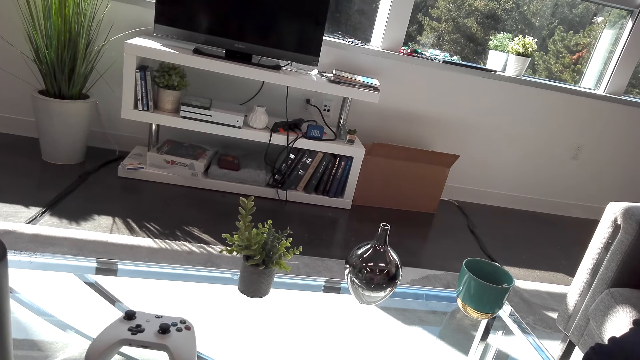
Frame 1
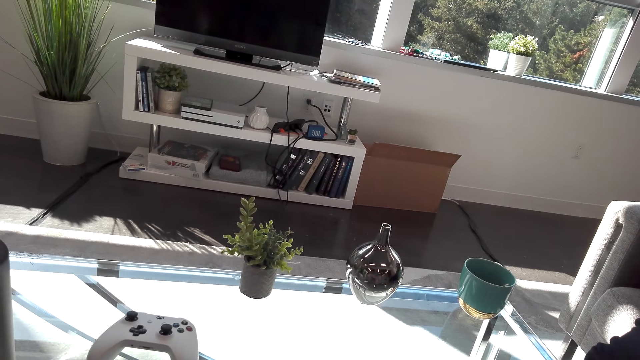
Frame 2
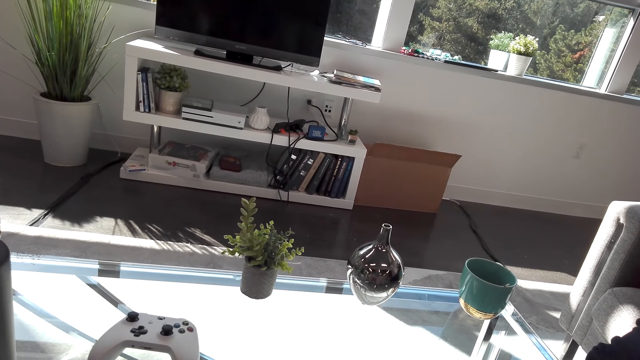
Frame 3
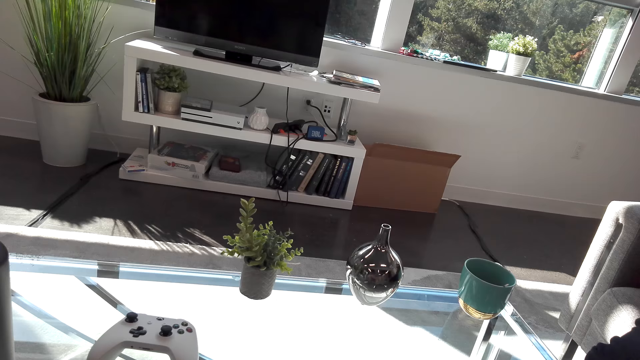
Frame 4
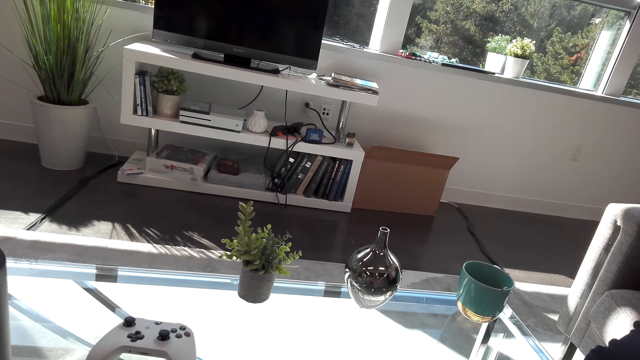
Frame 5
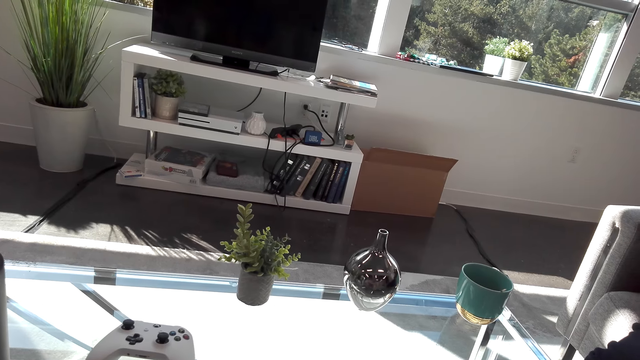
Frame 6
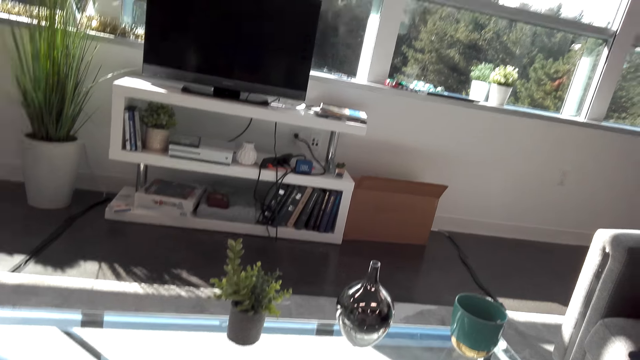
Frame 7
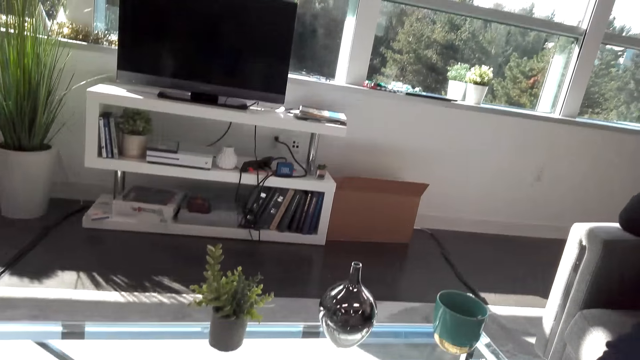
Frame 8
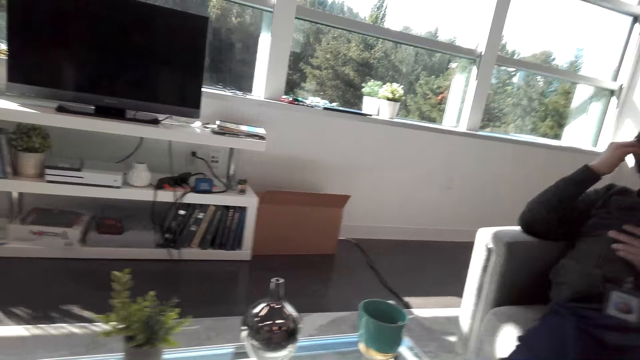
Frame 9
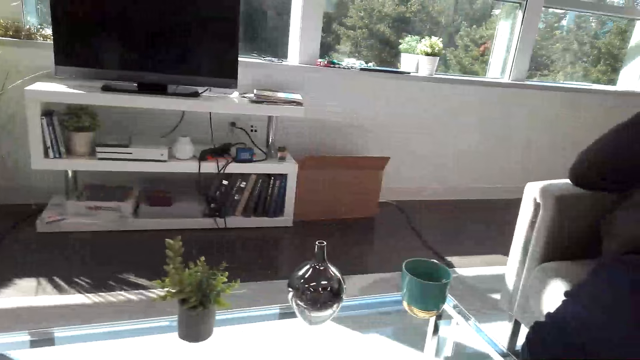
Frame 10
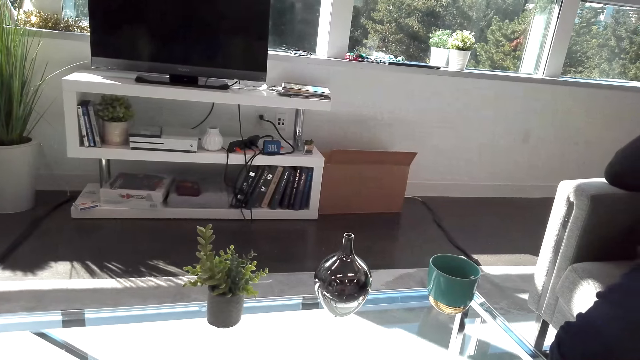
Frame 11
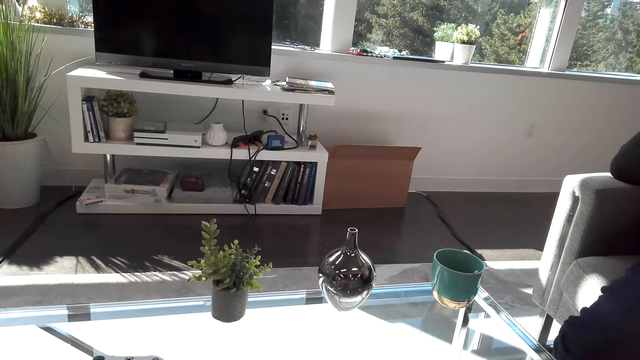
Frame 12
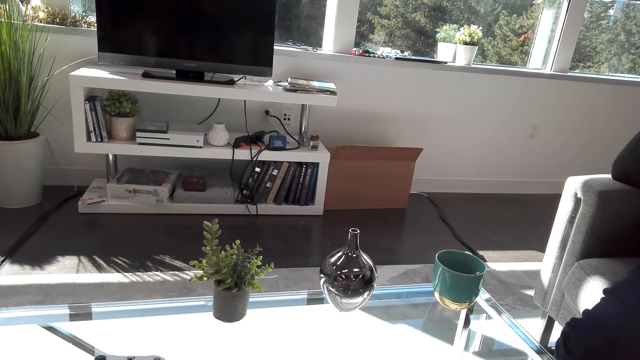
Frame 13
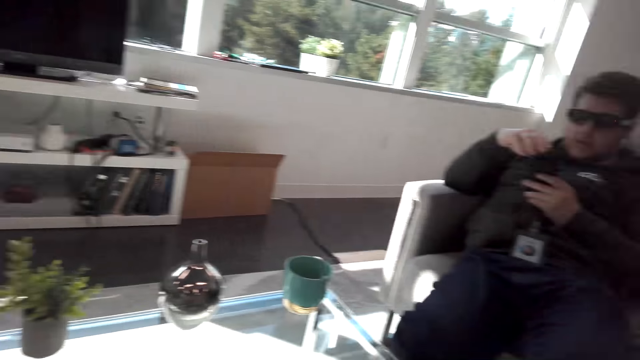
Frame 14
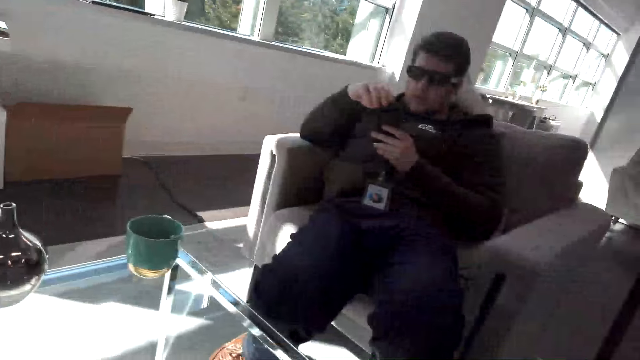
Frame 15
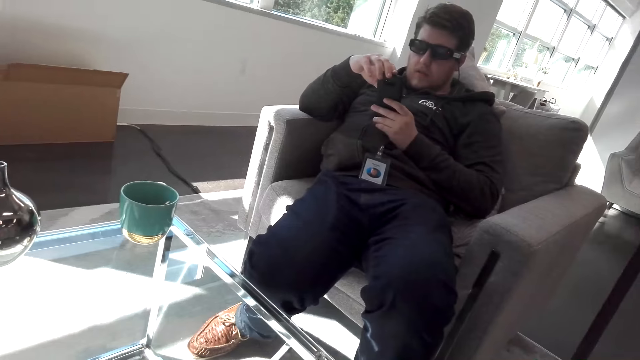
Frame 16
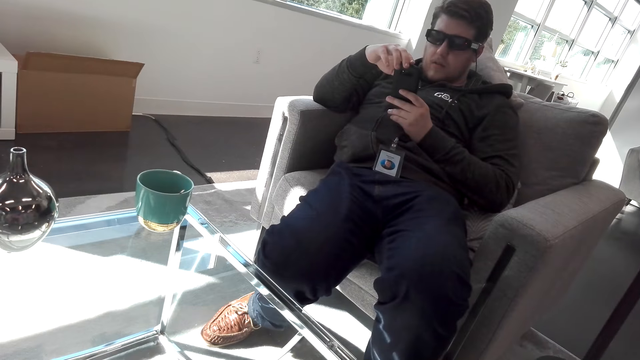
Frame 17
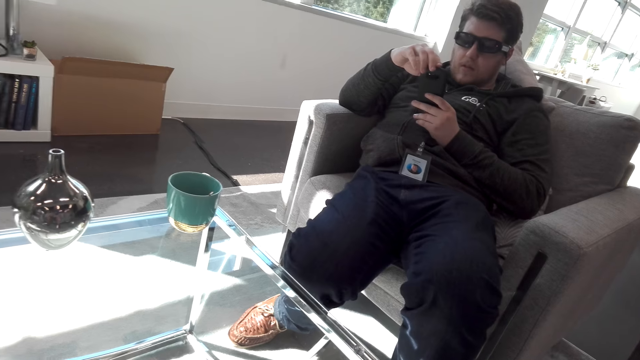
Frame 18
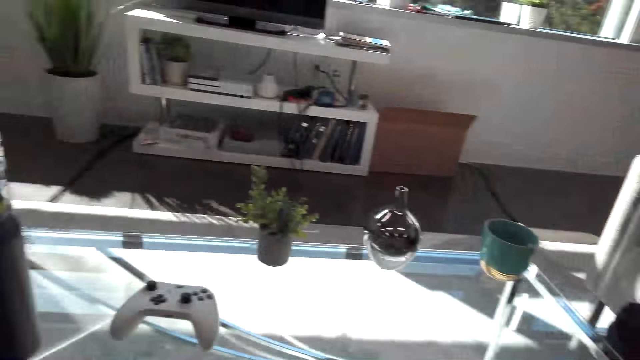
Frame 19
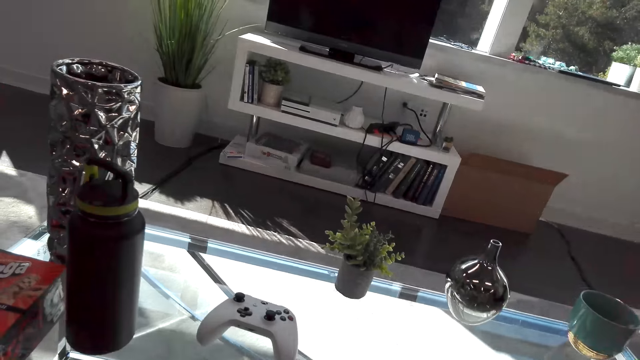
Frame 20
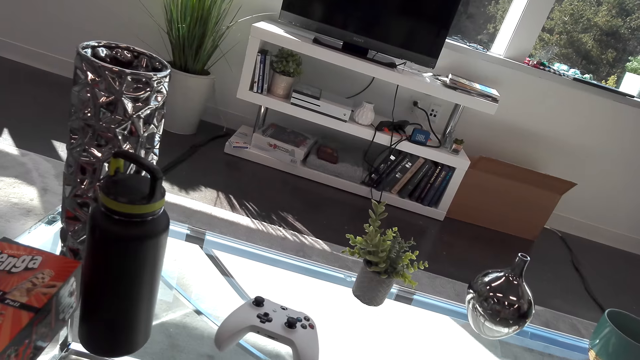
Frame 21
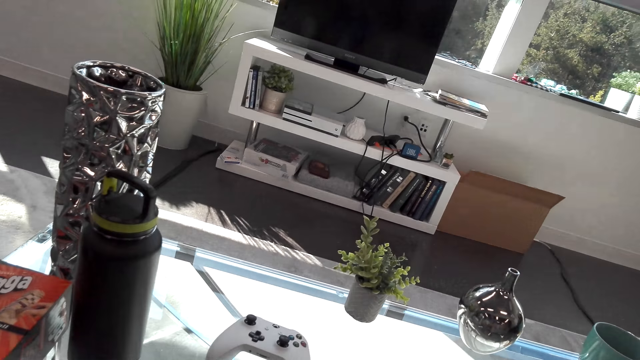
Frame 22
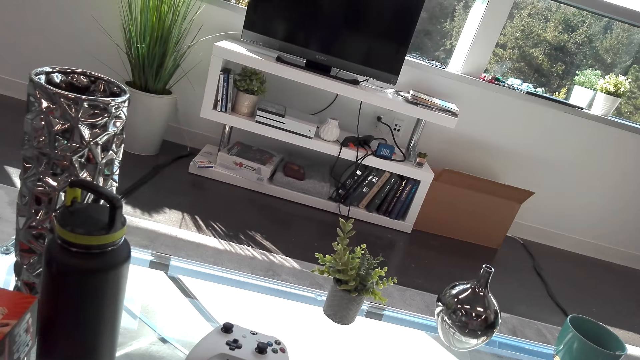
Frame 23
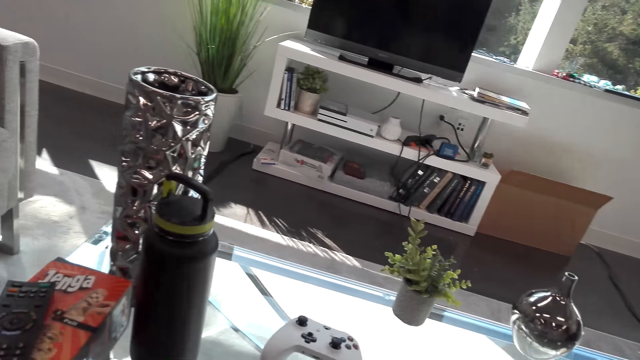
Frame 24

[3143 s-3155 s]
The camera wearer looks round the room.

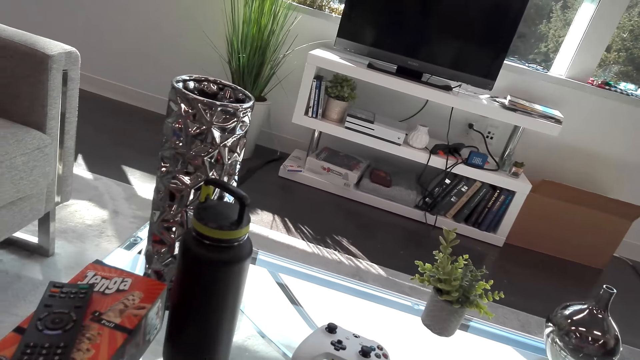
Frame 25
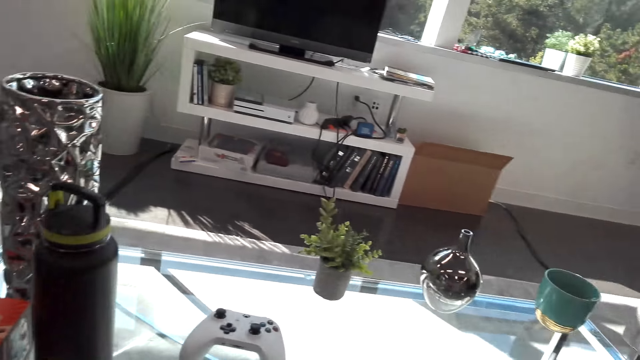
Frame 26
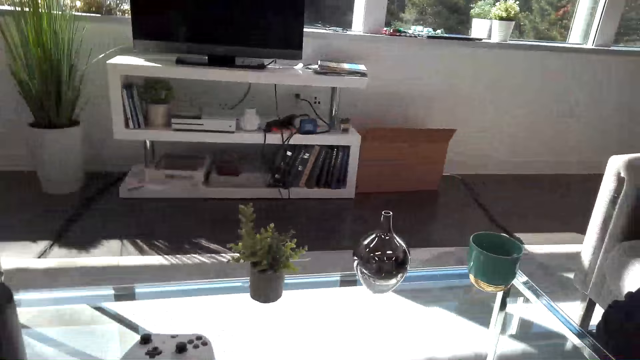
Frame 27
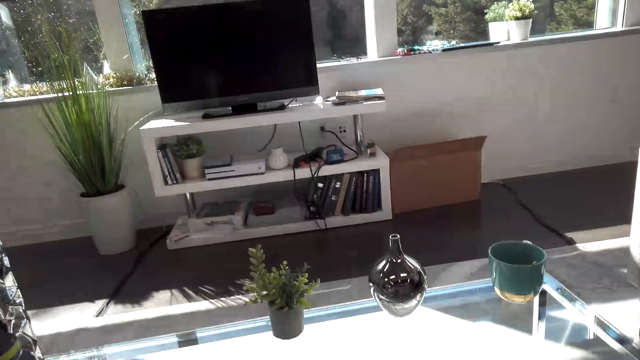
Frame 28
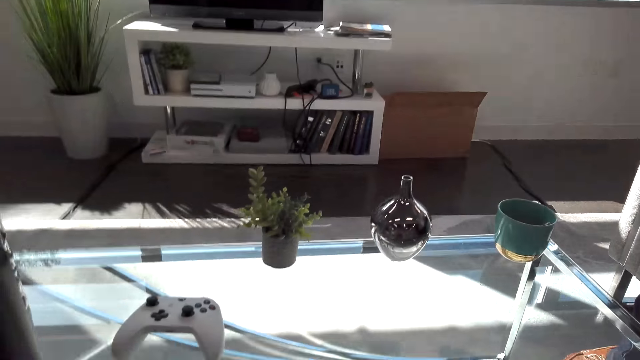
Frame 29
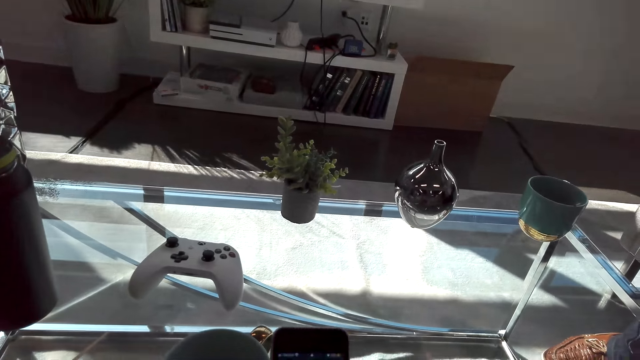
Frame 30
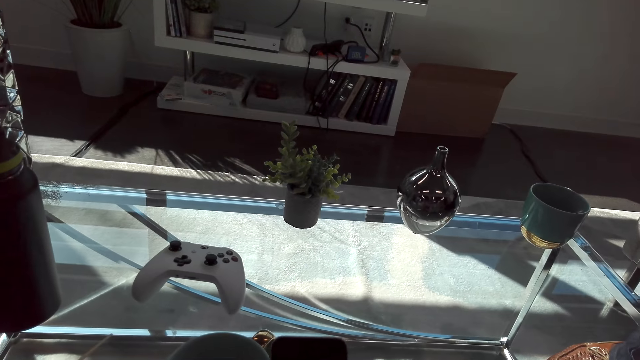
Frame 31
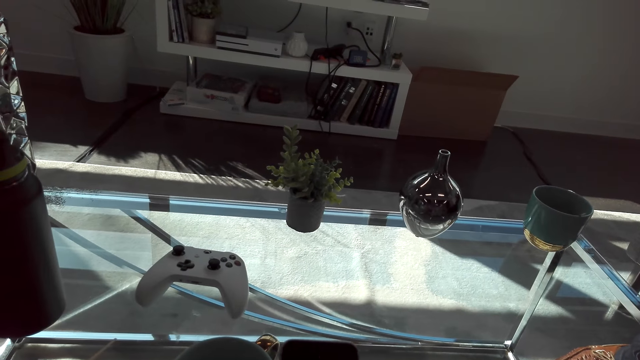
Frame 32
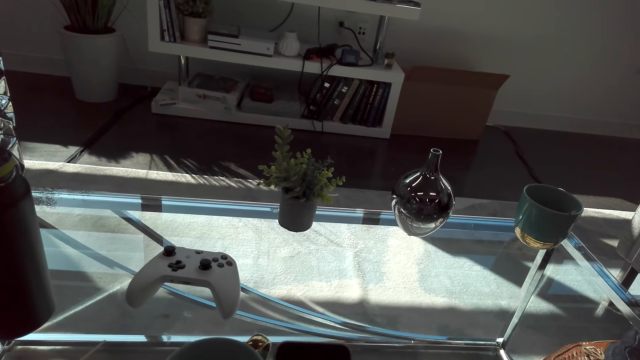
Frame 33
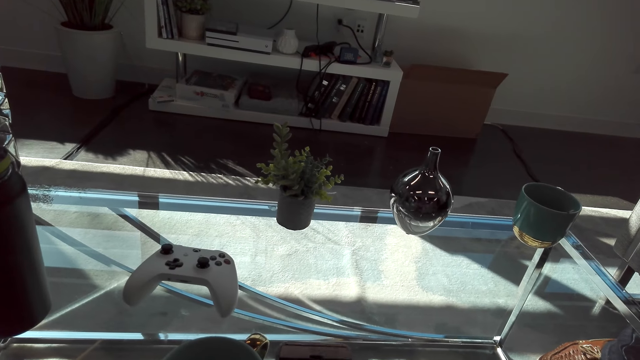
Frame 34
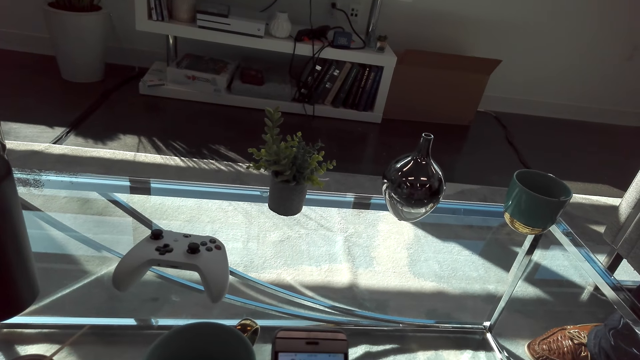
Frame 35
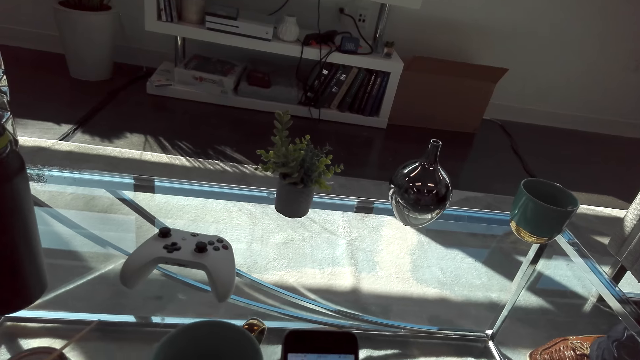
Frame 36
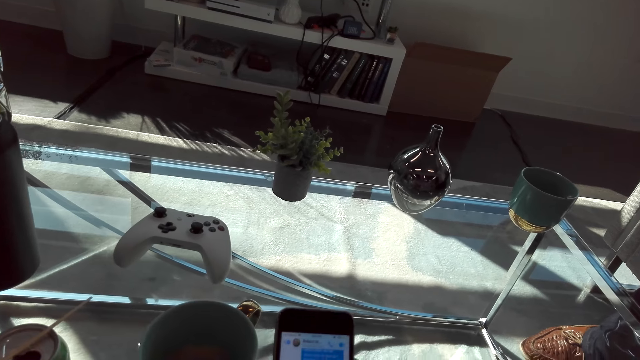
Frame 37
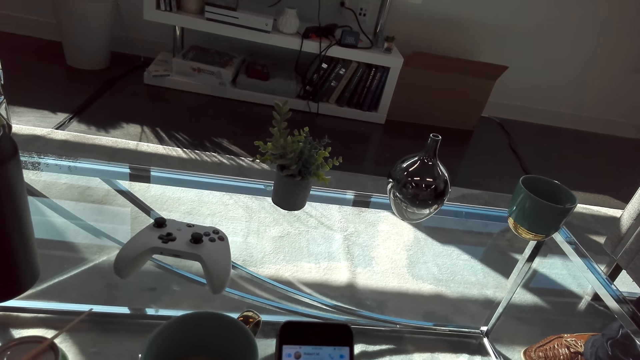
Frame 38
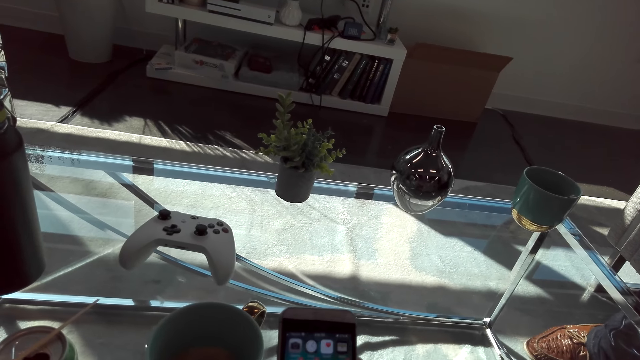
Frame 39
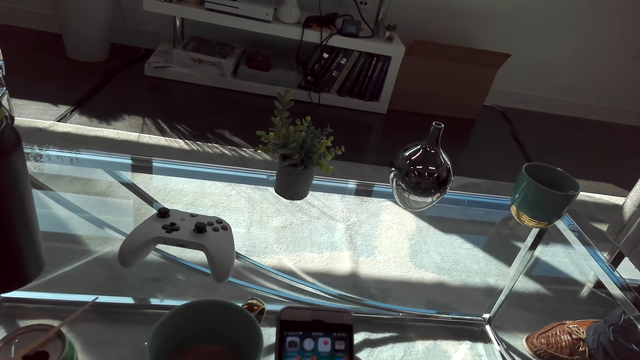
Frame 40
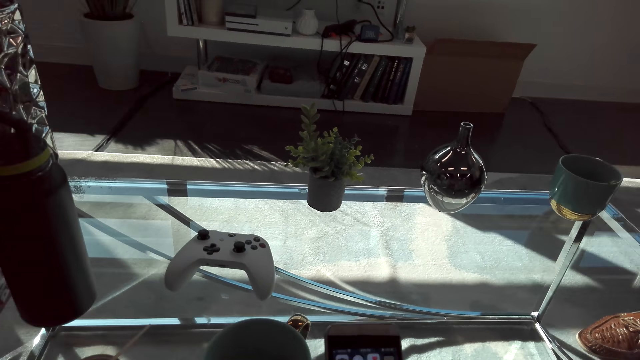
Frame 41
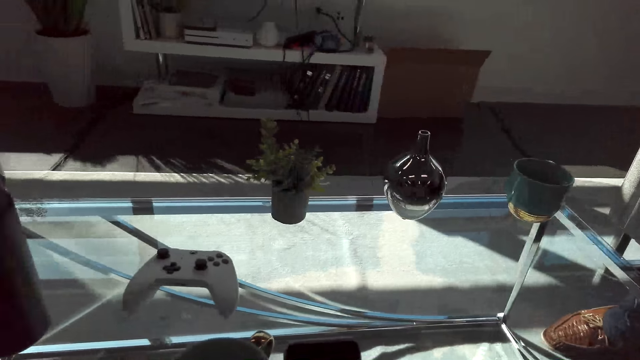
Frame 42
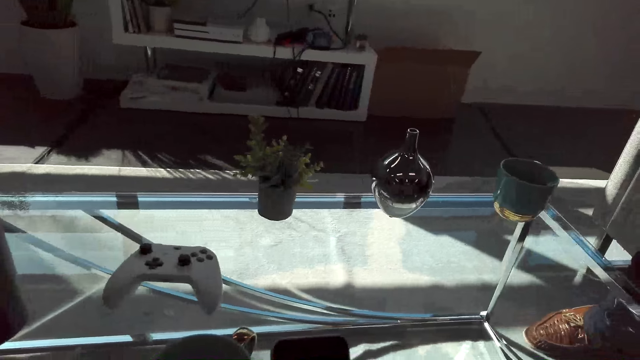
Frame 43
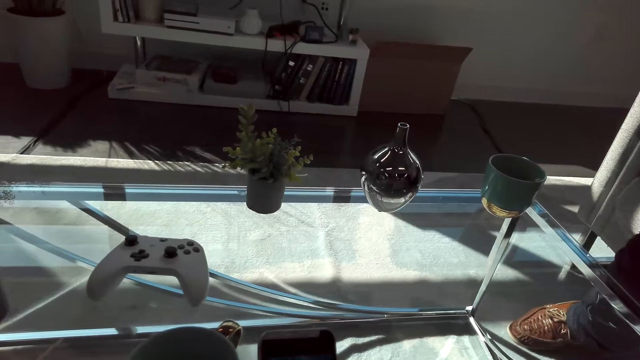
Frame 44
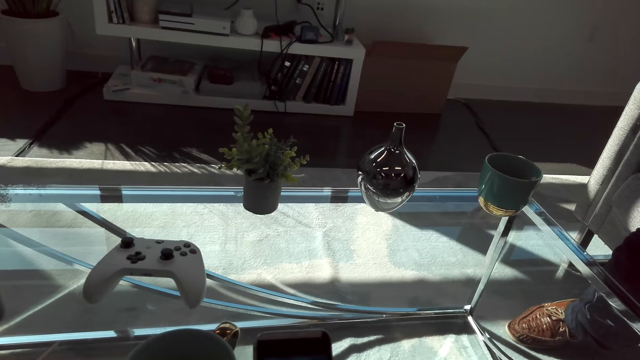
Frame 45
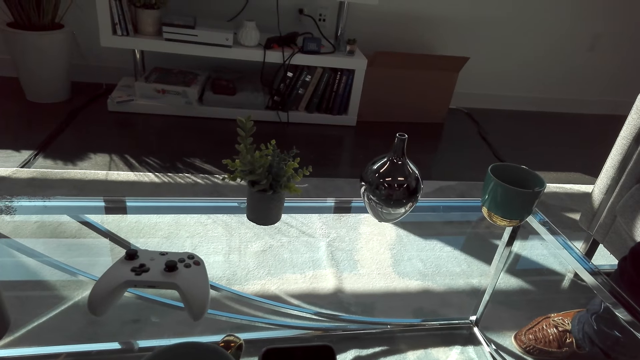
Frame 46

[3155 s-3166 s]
The camera wearer operates a phone.
